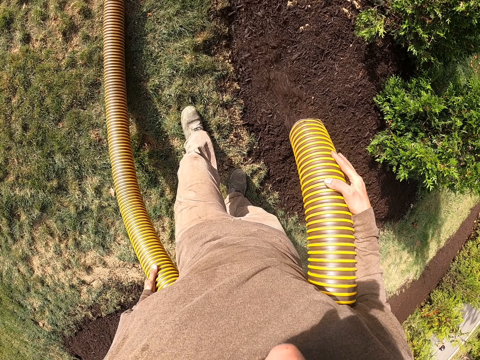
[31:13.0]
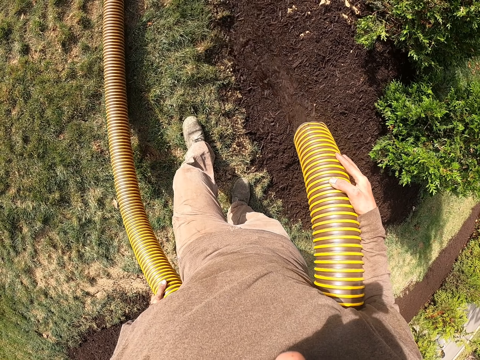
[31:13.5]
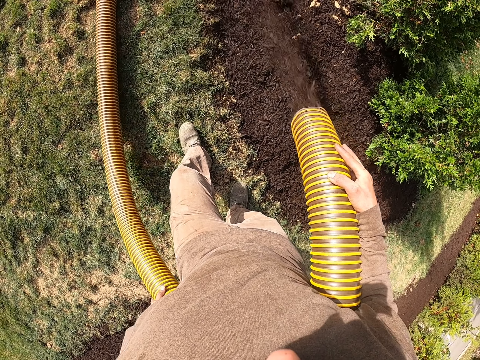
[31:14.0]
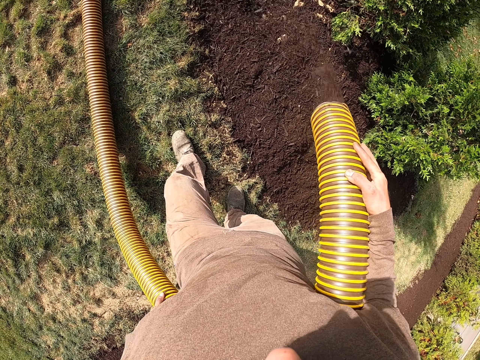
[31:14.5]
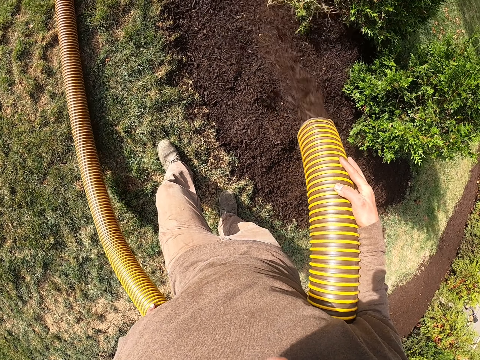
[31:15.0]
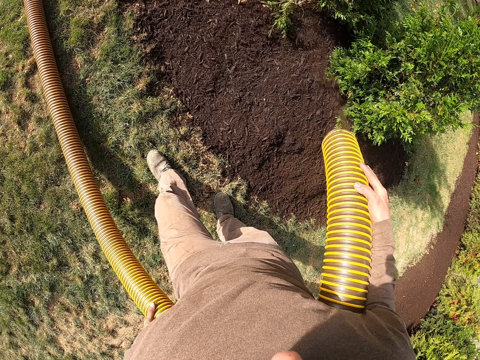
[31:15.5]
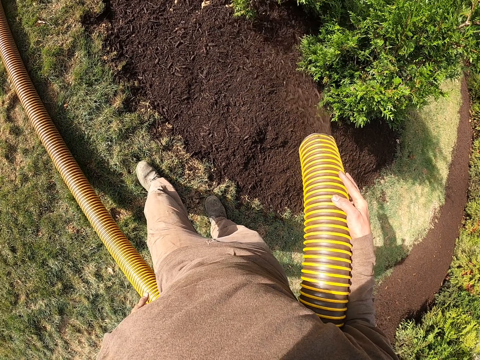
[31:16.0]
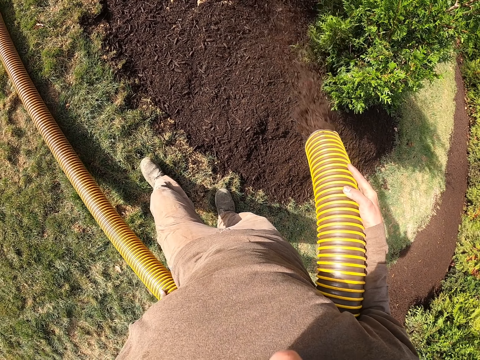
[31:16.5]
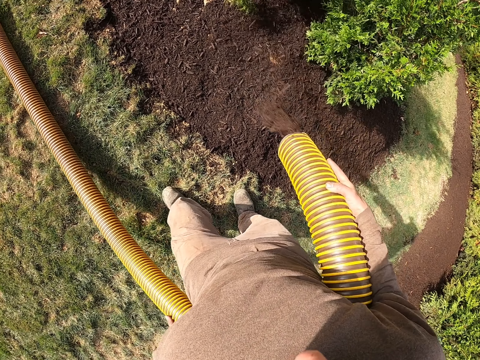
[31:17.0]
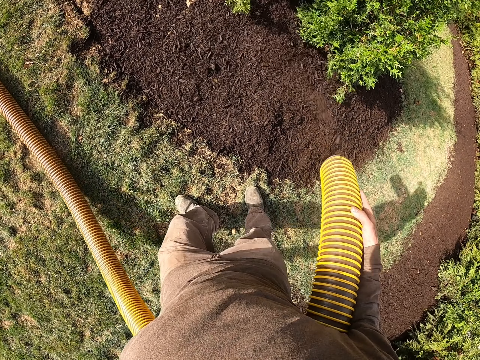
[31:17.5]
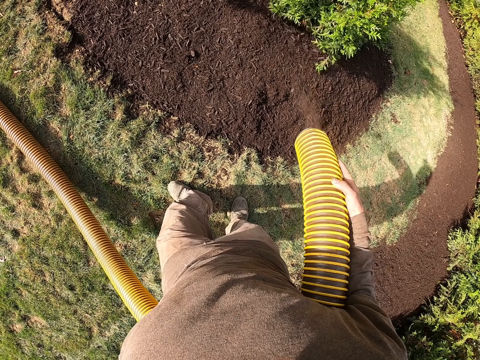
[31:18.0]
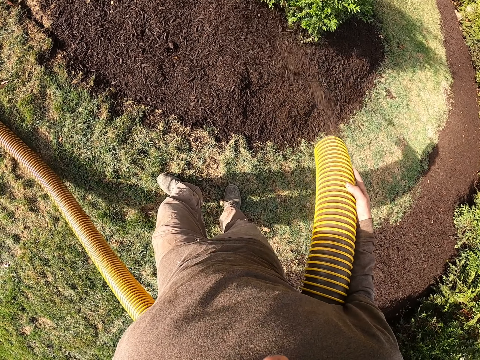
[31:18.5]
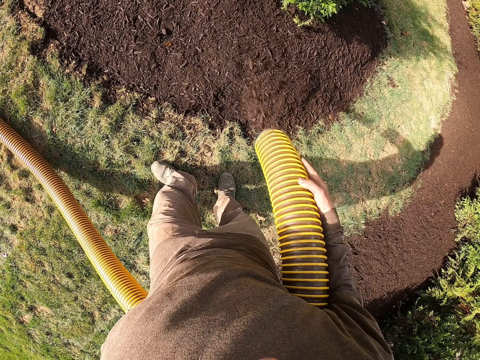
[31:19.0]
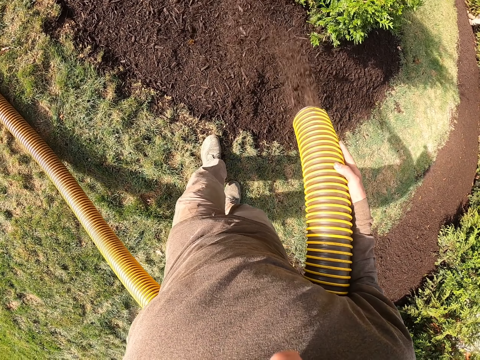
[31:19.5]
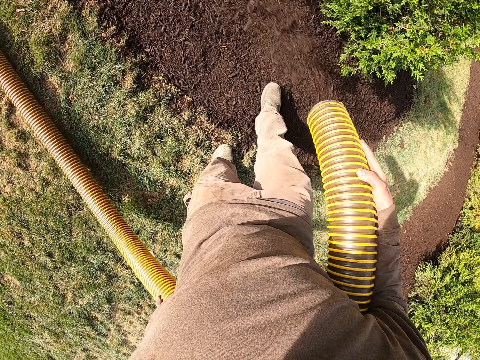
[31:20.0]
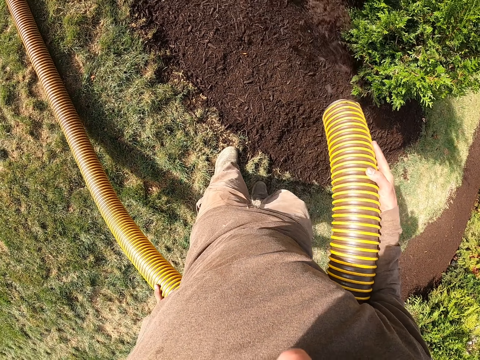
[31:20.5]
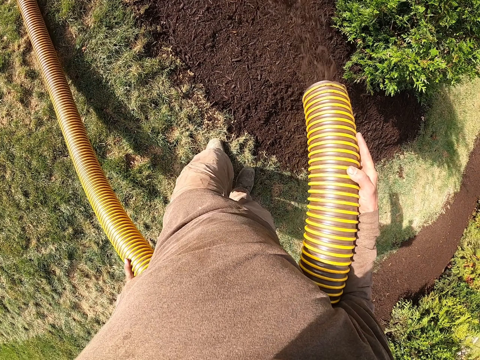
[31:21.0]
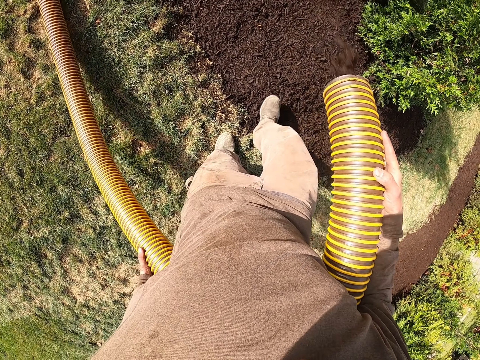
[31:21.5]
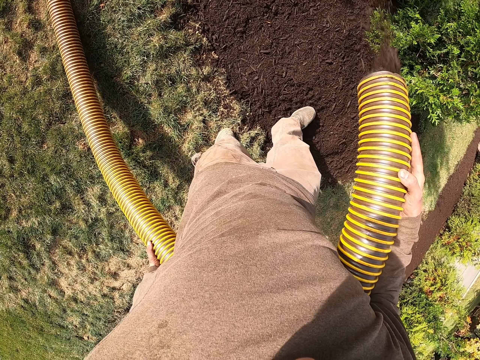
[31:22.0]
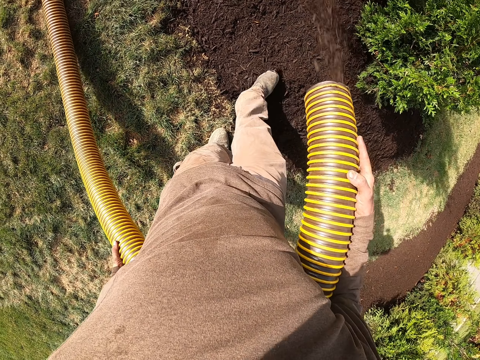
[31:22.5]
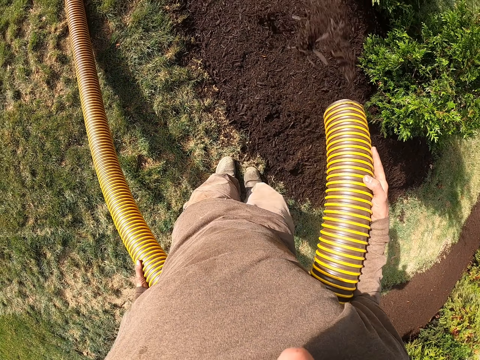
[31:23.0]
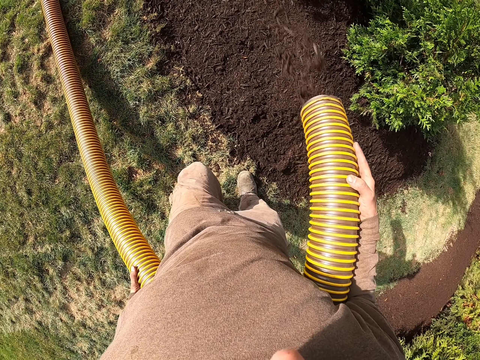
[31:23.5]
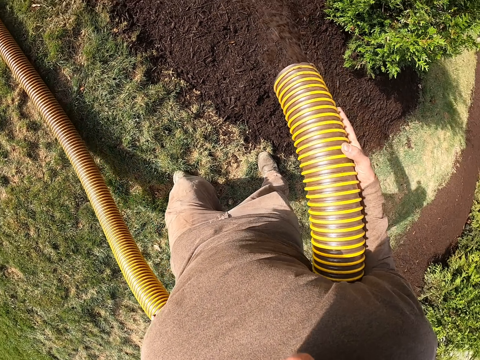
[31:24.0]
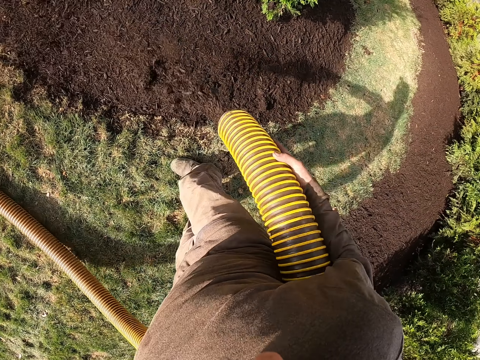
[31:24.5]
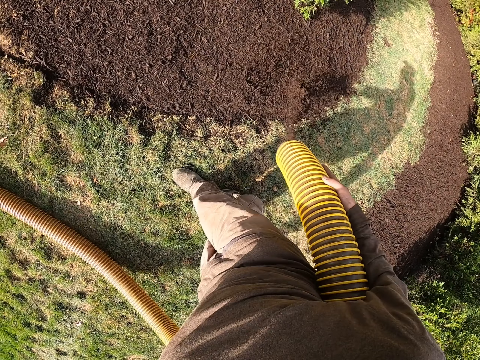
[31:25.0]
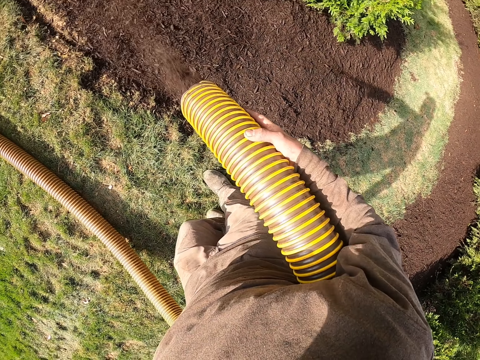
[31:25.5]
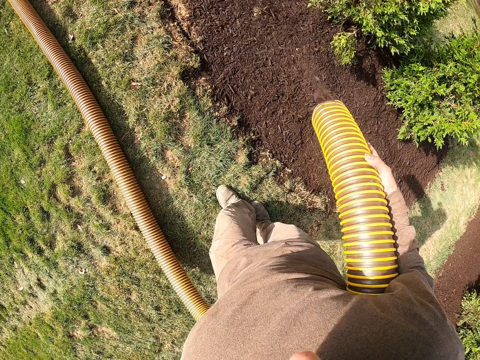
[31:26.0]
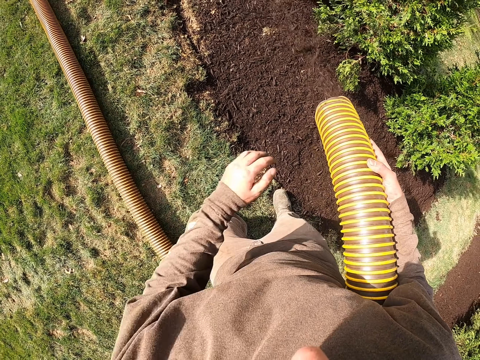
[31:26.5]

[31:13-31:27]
The camera wearer spreads soil on the garden with his right leg. He shakes the pipes while pouring the soil on the garden. He spreads the soil on the garden with his right leg. He shakes the pipes while pouring the soil on the garden.

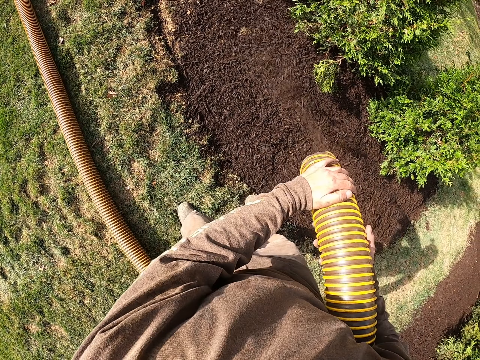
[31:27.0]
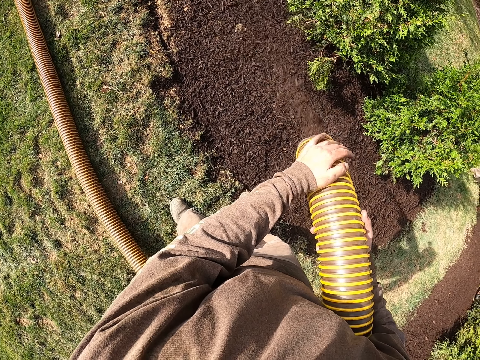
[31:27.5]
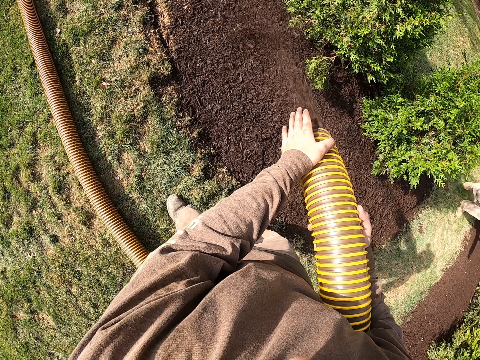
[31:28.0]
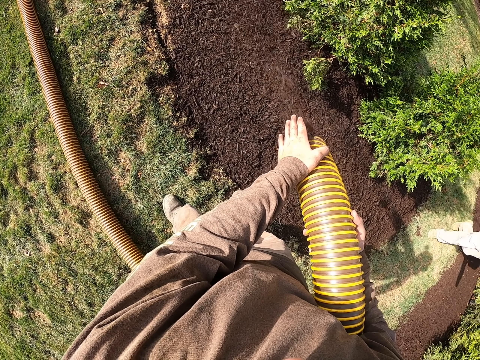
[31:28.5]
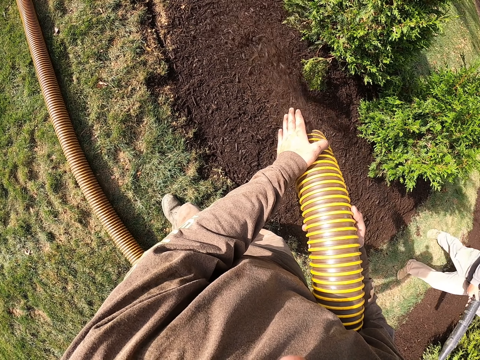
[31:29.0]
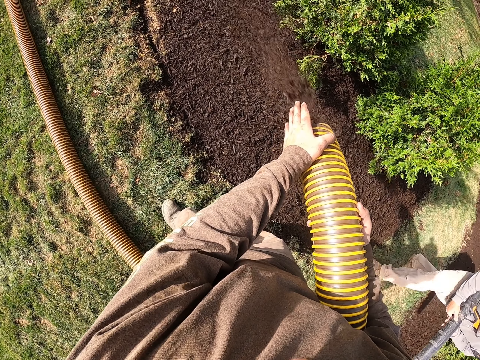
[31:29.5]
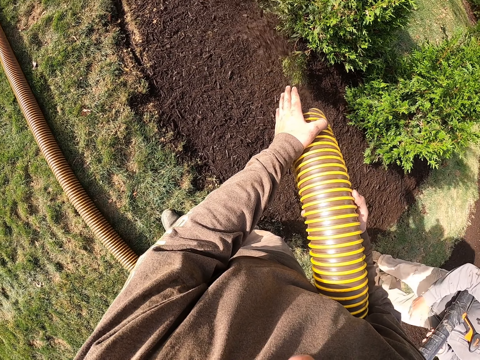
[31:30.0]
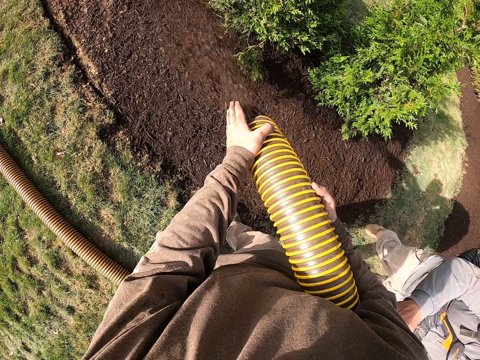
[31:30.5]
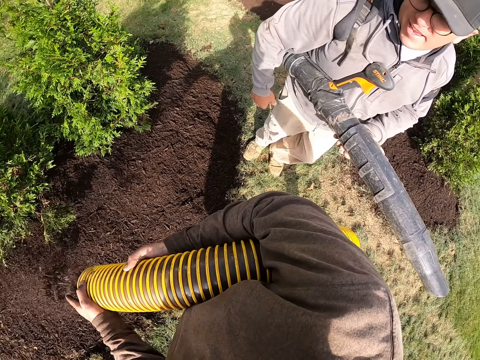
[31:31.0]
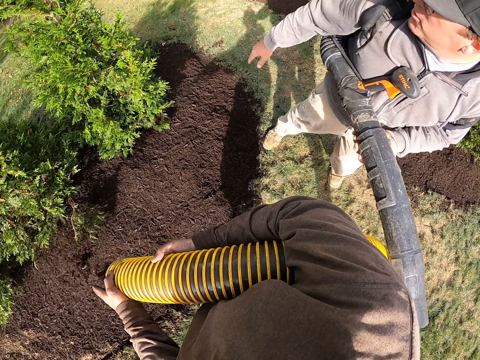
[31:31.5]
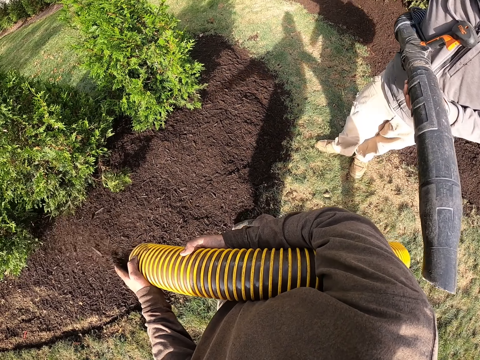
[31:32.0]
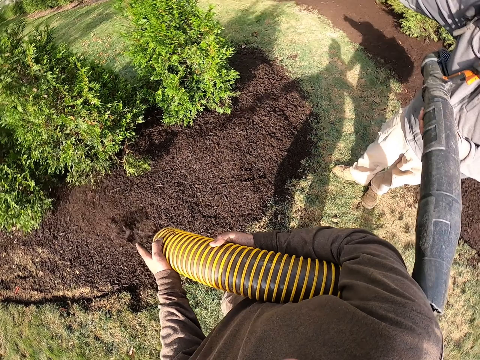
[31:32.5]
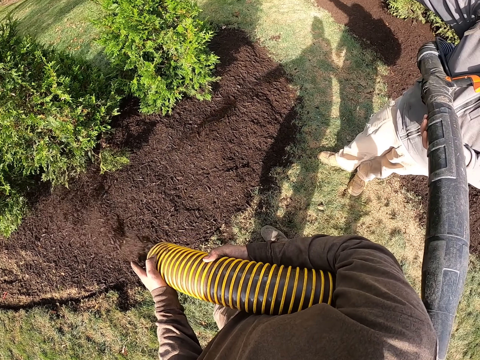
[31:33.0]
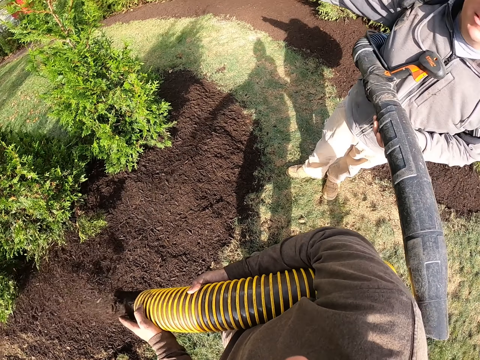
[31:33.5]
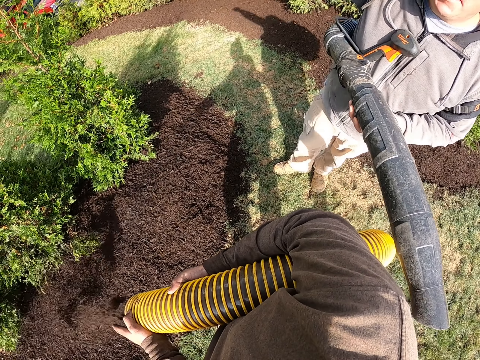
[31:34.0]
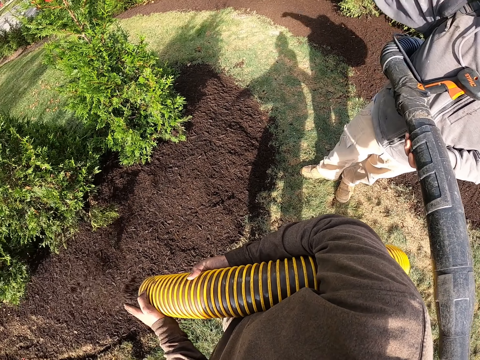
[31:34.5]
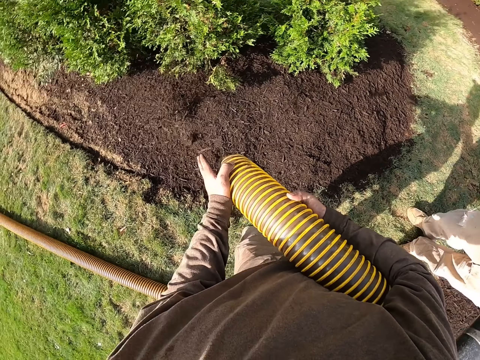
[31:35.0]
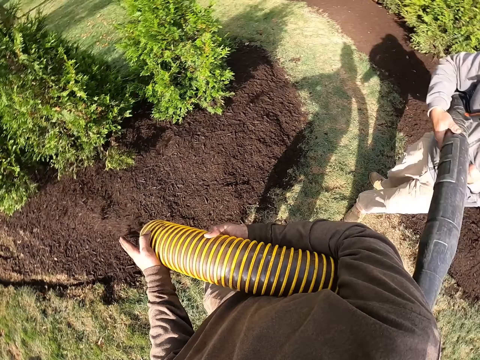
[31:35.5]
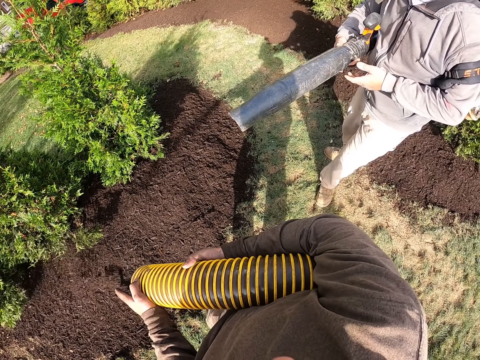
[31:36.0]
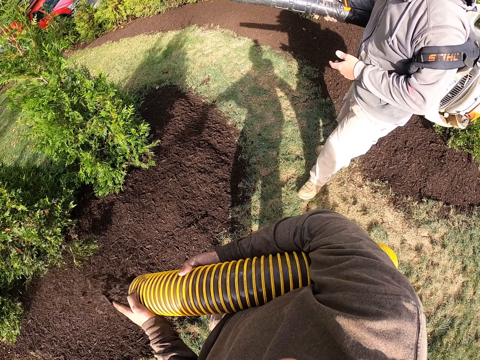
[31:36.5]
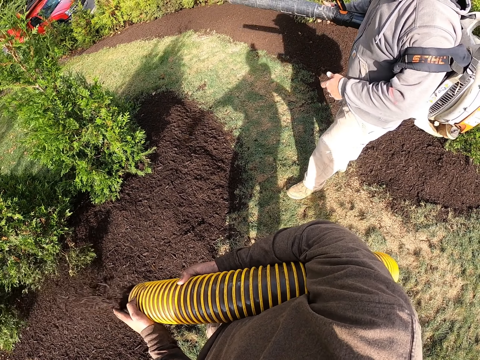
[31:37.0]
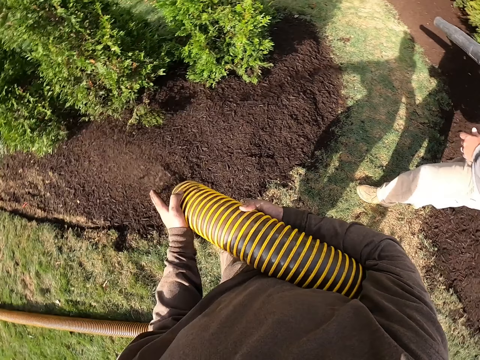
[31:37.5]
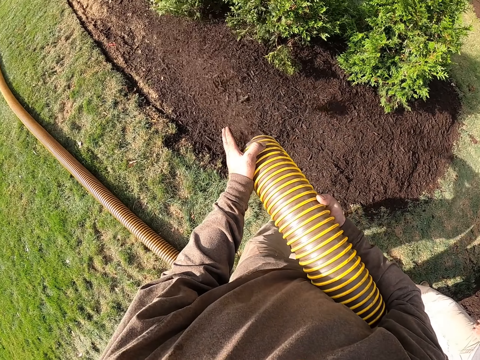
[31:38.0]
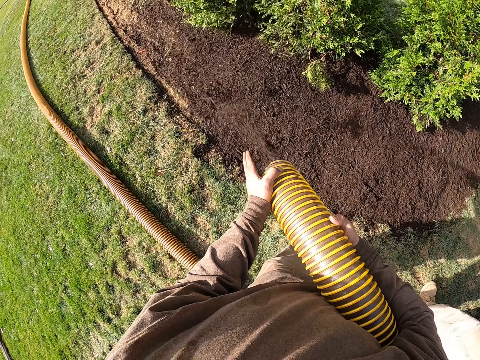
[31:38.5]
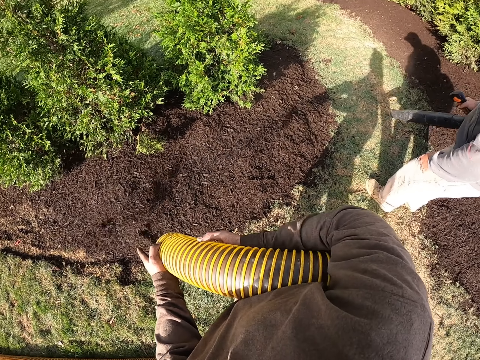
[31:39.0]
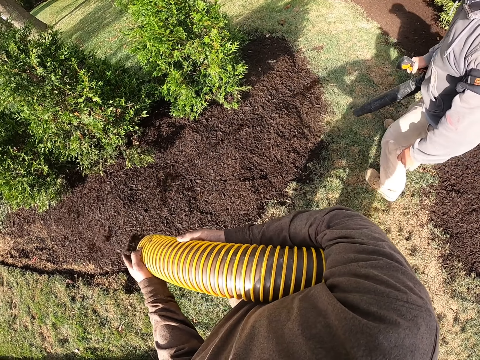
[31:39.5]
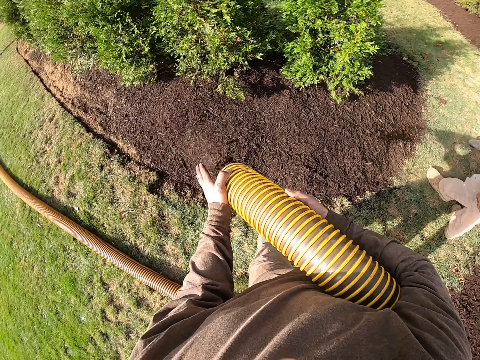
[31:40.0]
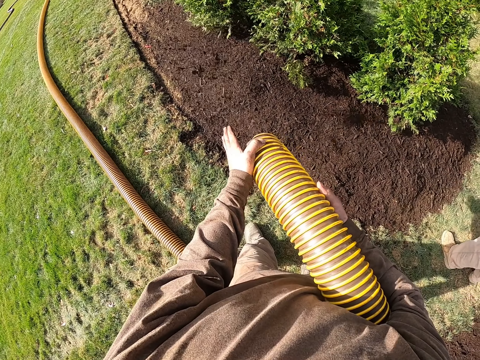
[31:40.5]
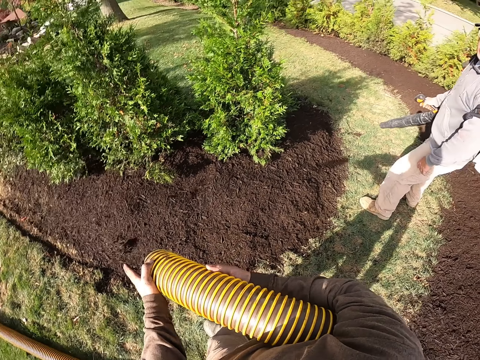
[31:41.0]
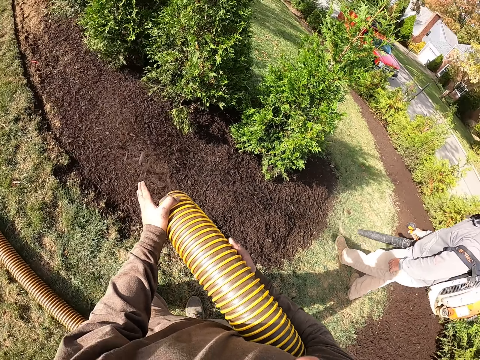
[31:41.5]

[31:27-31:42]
The camera wearer pours soil out of a pipe on the garden trees. A man walks towards the camera wearer on the grass ground. The man touches the camera wearer. The man gestures and converses to the camera wearer, and points away on the garden. The camera wearer pours the soil out of the pipe along the plant base on the flowerbed. The man converses with the camera wearer. The camera wearer pours the soil out of the pipe on the garden trees. They blow the grass on the ground with a grass blower. The man blows the ground garden with a vacuum machine. The camera wearer pours the soil out of the pipe on the garden trees.
